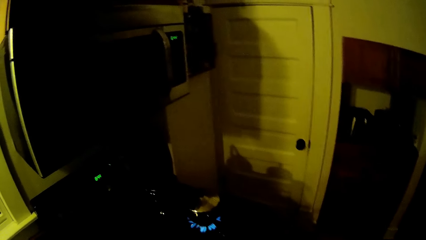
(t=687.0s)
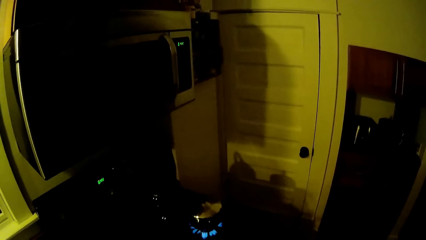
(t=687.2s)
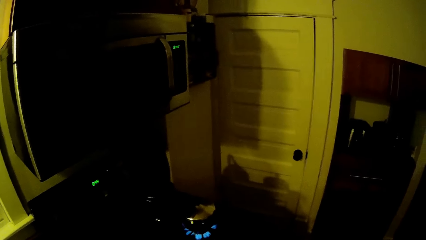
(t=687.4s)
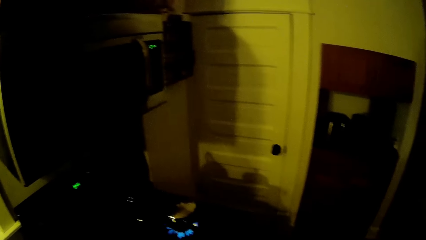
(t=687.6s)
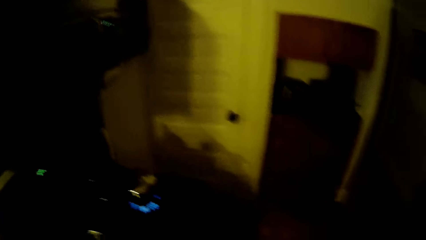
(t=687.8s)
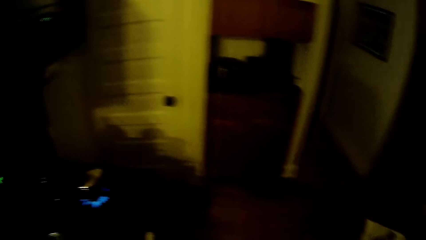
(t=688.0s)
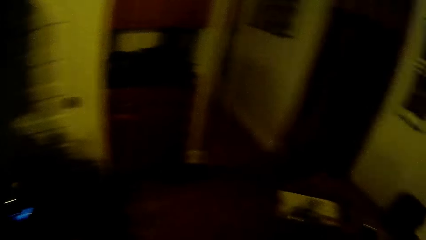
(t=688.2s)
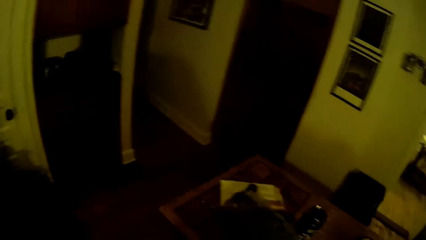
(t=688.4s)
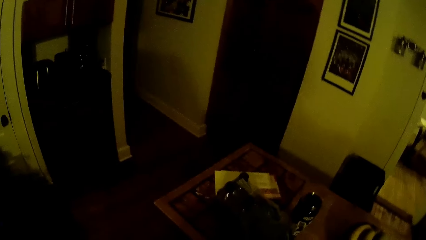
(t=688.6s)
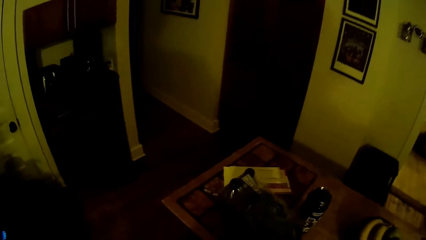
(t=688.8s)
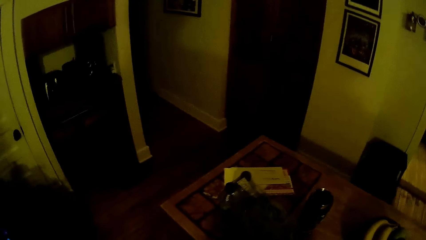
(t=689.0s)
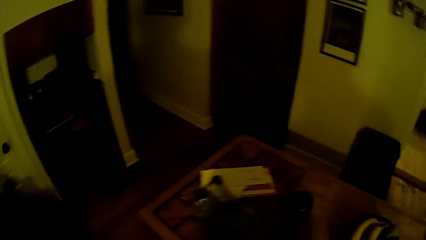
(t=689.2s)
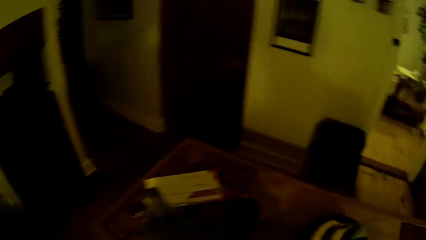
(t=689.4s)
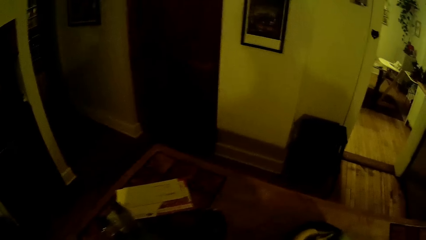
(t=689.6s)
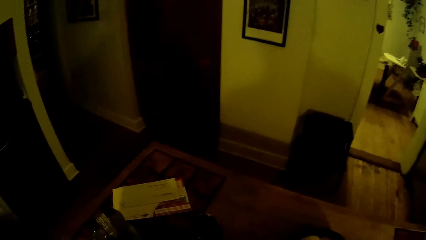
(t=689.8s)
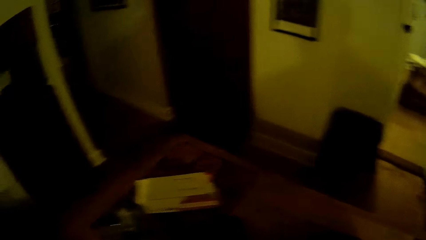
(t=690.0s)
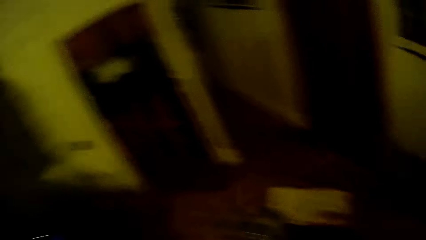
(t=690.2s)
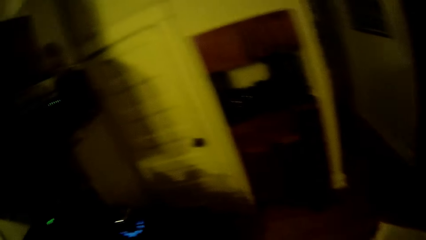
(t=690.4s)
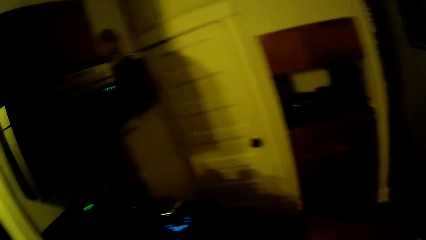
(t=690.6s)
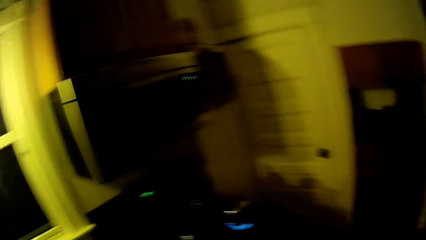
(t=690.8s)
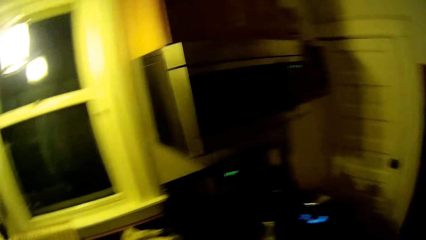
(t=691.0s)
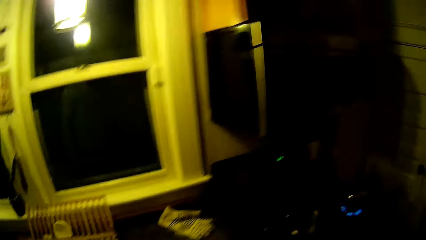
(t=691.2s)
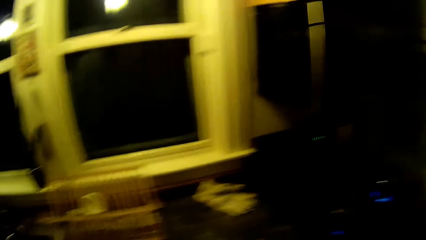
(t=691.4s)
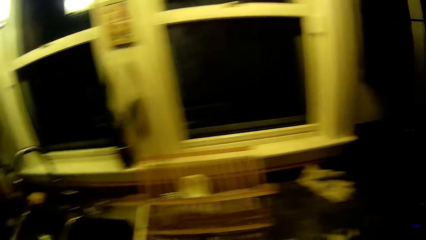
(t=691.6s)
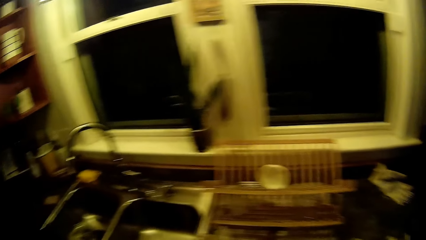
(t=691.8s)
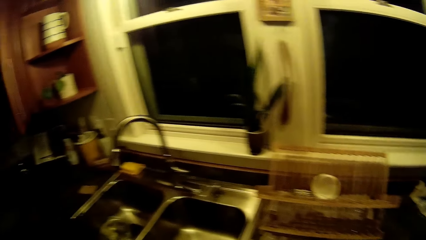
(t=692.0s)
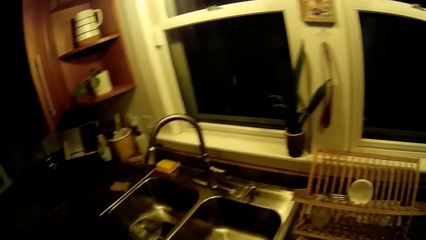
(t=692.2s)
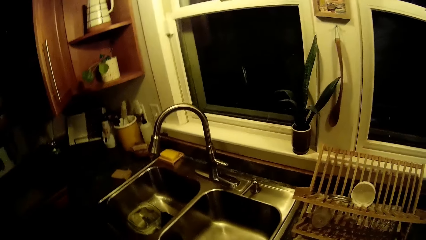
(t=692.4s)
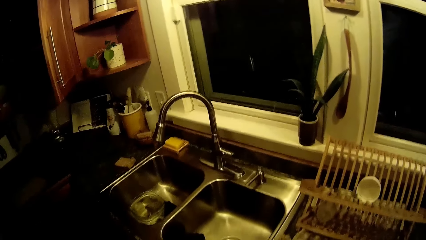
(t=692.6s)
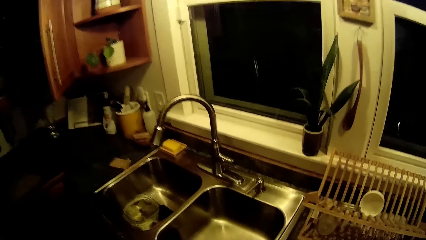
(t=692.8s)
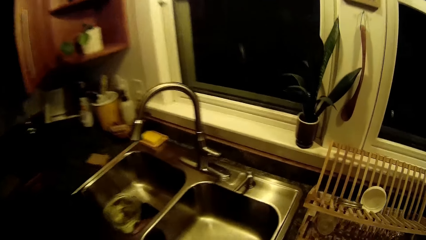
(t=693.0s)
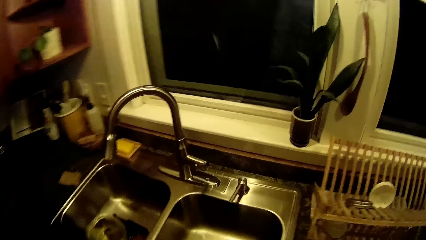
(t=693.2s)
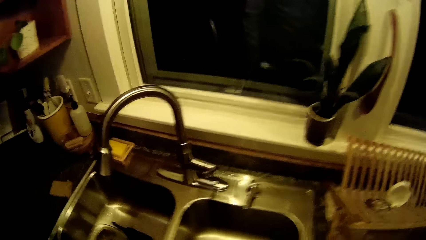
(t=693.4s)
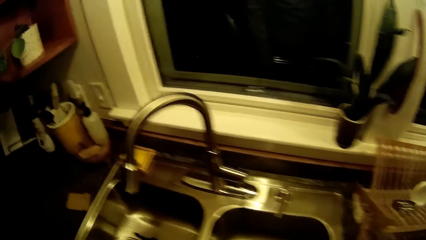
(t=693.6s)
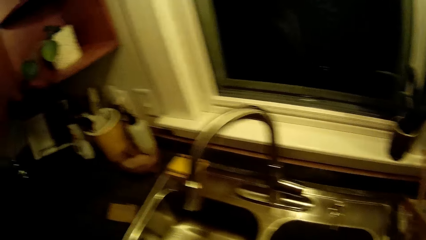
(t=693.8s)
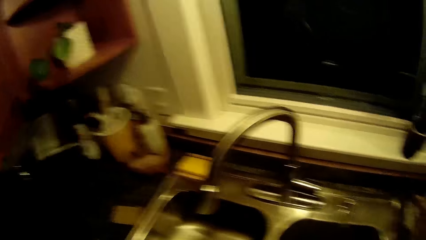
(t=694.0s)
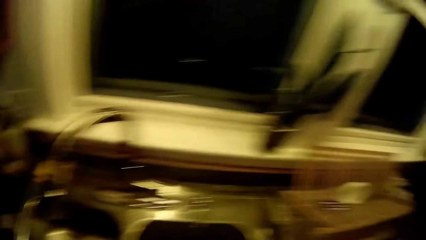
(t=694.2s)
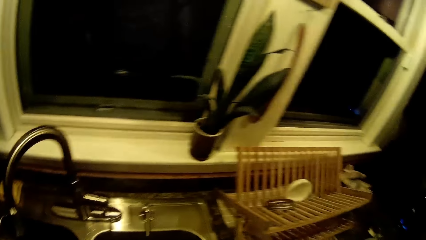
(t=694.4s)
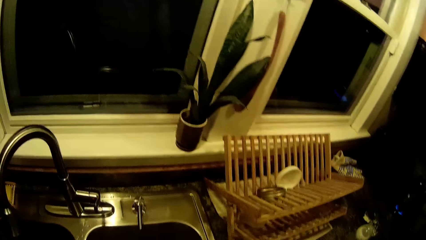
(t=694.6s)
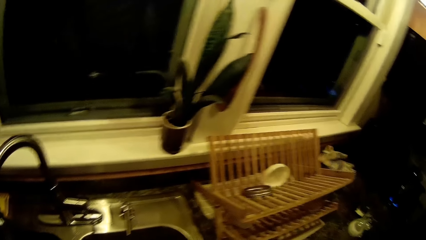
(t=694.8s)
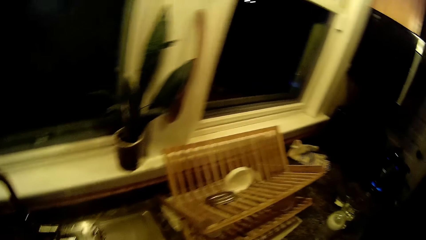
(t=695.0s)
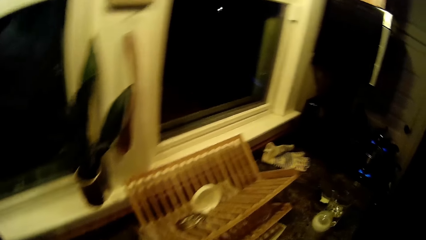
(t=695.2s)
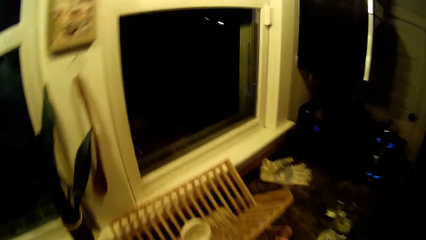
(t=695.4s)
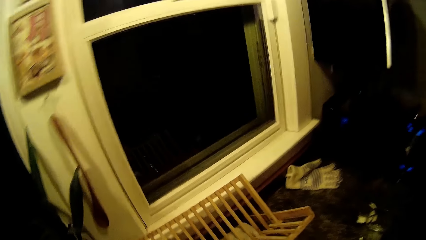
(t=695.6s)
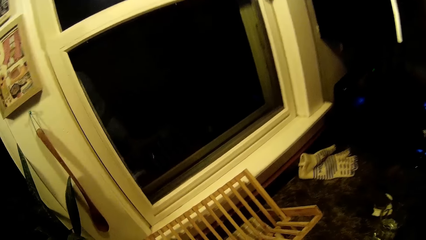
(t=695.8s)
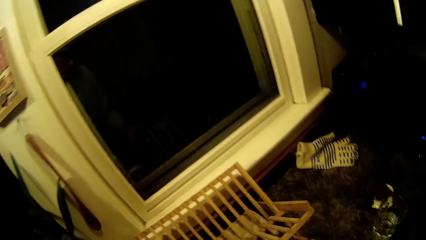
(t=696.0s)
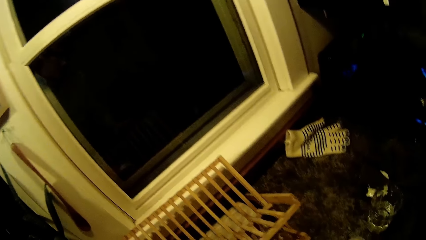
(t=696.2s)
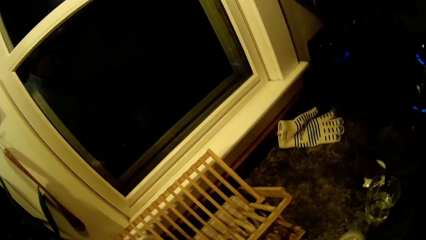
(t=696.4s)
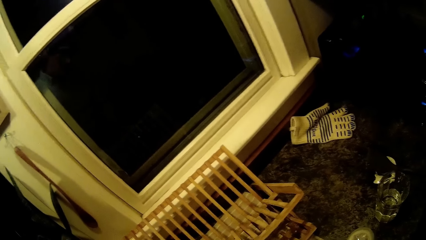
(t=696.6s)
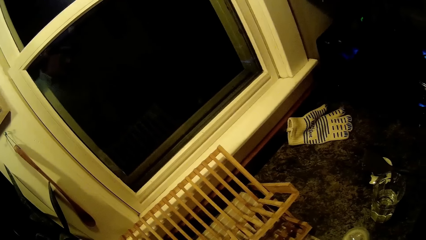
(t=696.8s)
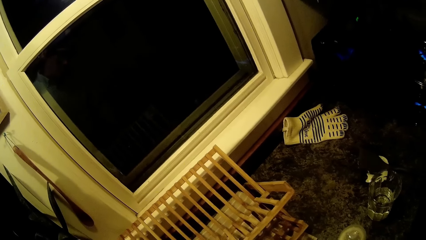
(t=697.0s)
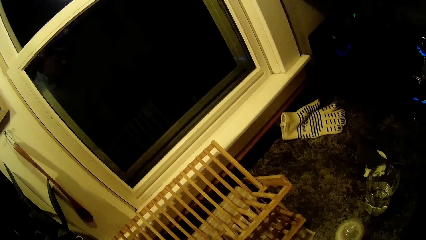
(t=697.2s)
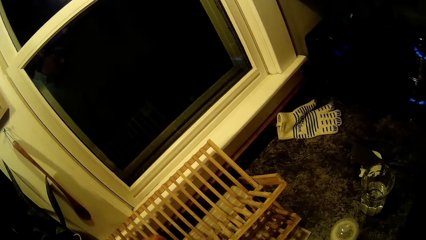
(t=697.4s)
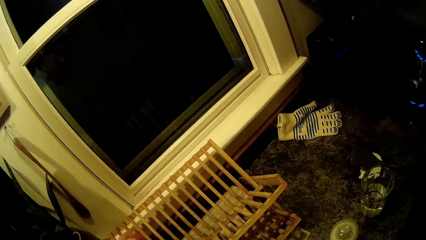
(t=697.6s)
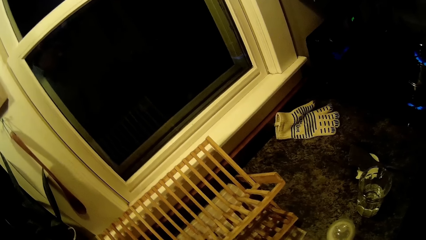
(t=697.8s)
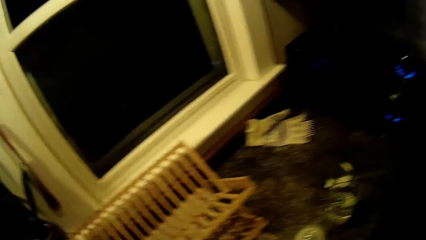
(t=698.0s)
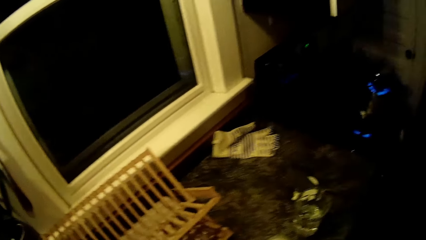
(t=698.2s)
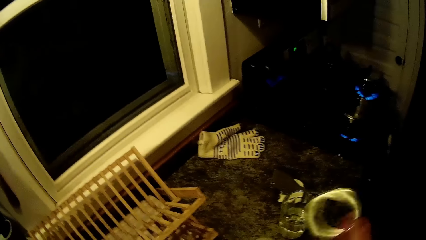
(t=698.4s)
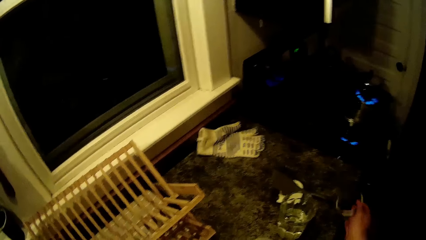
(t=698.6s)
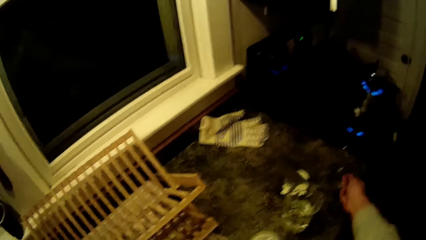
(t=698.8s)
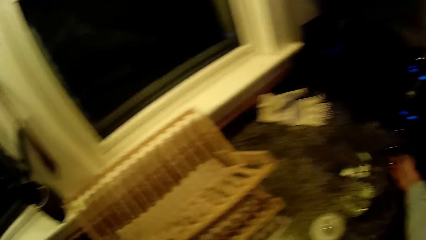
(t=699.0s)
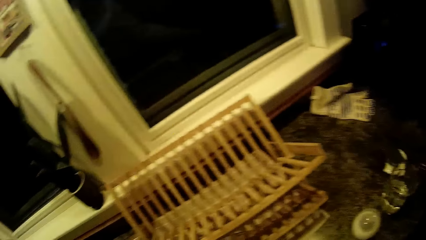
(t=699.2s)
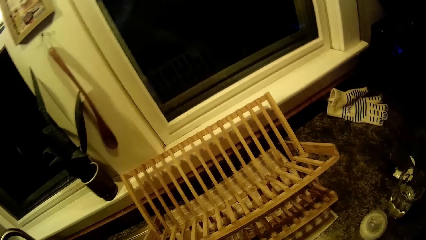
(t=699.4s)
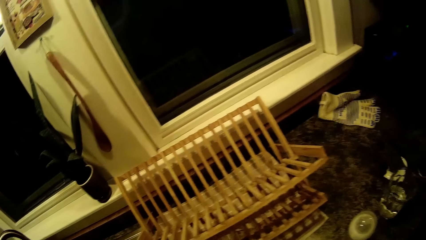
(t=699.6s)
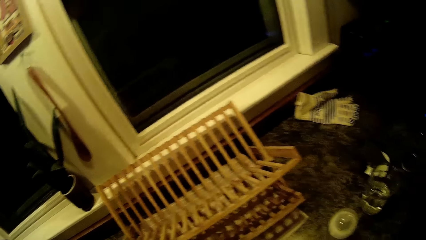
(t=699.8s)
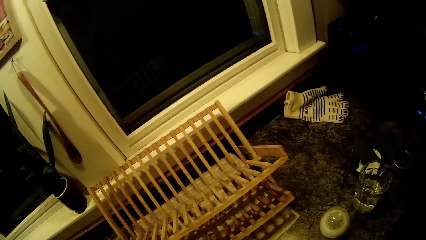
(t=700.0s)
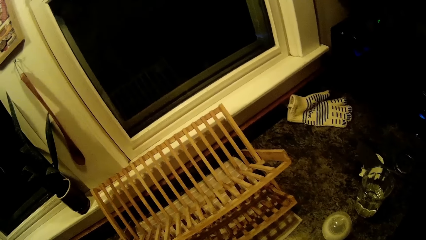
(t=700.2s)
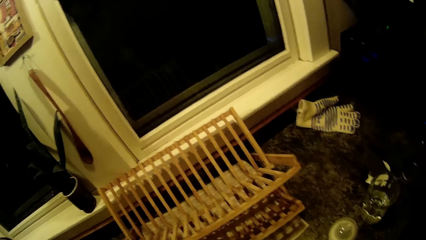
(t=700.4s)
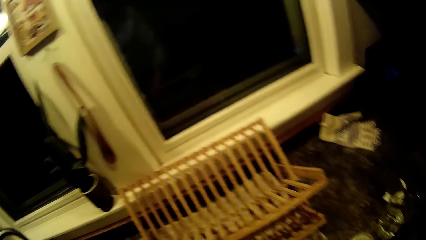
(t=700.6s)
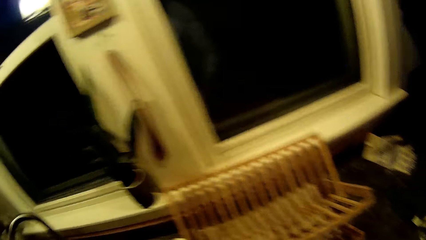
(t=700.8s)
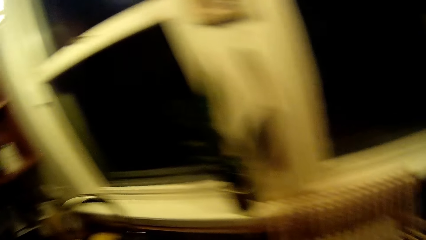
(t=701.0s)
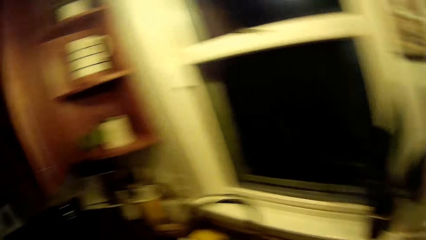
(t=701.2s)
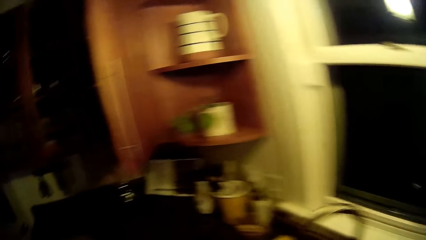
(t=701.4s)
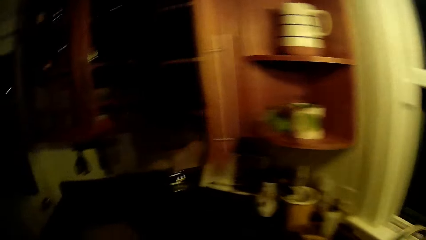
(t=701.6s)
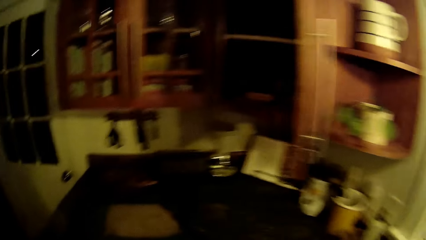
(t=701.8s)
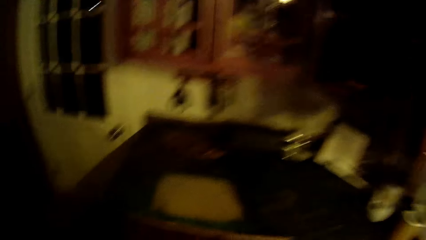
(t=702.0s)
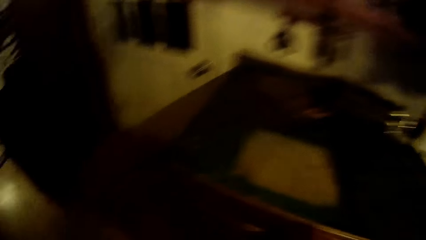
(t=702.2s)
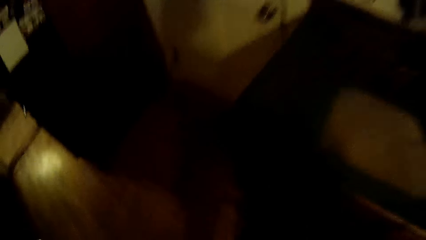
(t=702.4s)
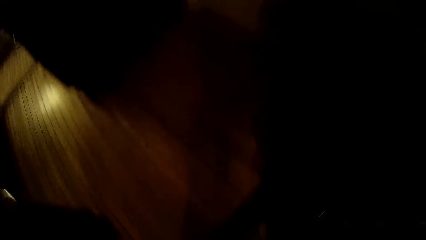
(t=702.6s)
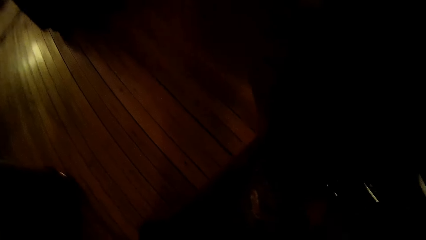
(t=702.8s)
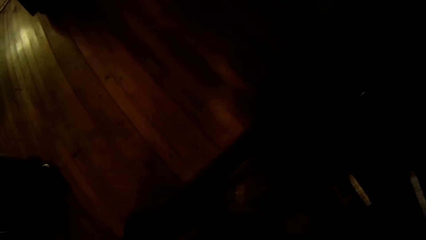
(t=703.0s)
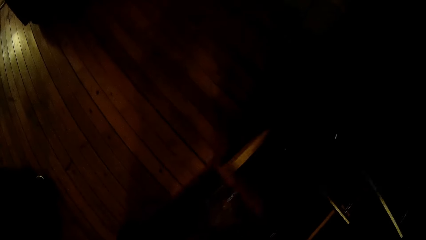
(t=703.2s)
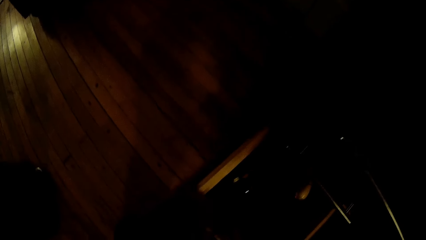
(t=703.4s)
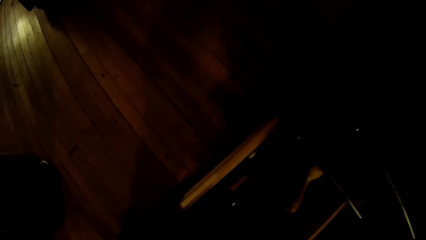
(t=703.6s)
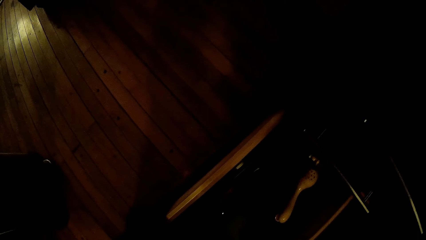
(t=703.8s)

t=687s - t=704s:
The camera wearer walks around. He puts a stainless cover on a kitchen table with his right hand. He walks around. He opens a kitchen drawer with his left hand.
